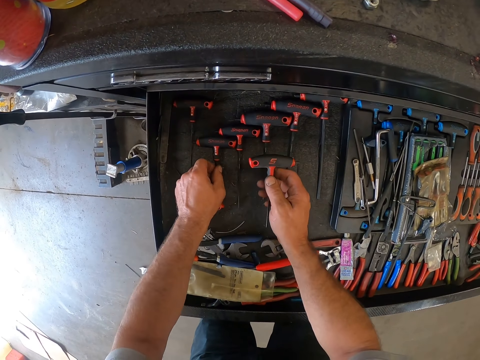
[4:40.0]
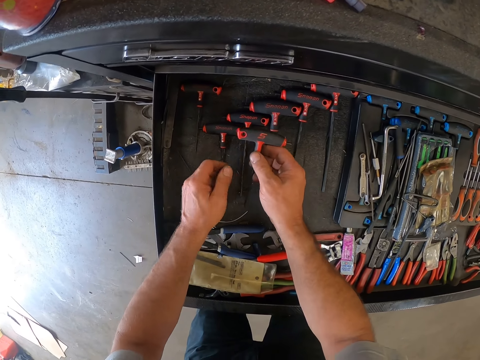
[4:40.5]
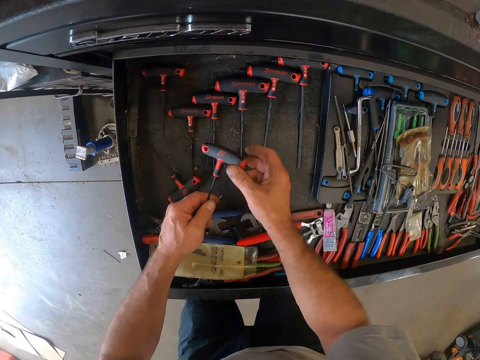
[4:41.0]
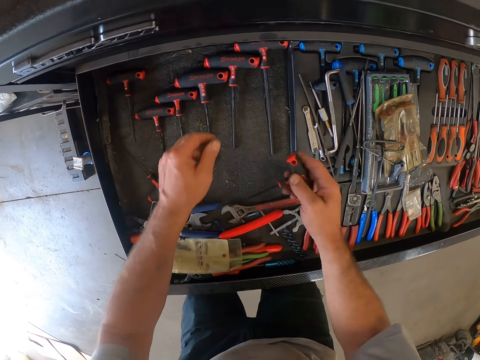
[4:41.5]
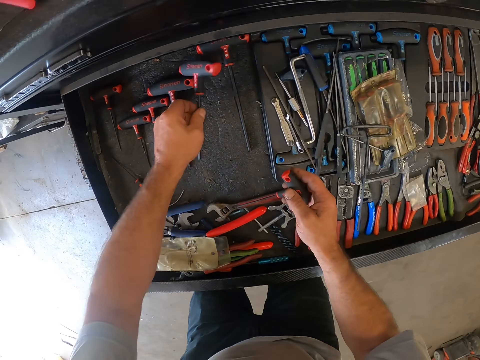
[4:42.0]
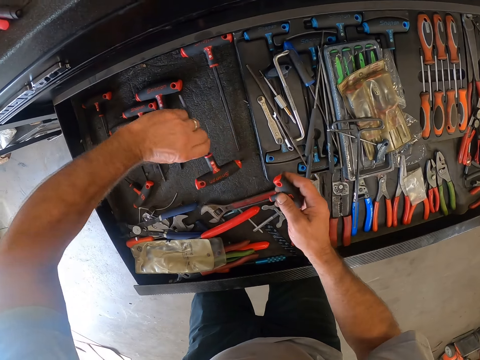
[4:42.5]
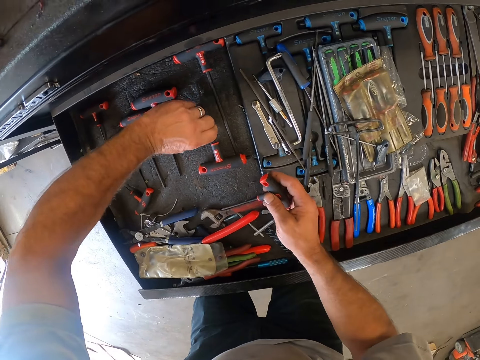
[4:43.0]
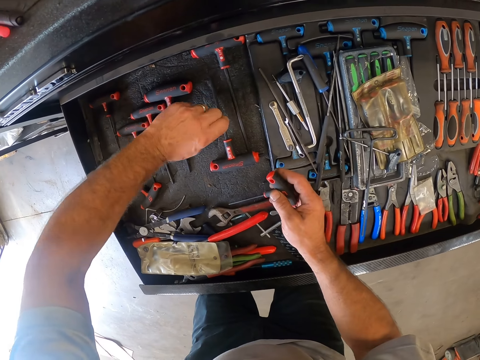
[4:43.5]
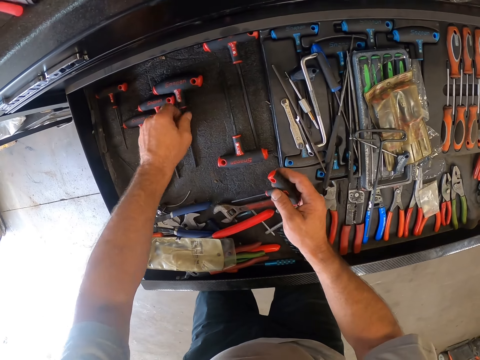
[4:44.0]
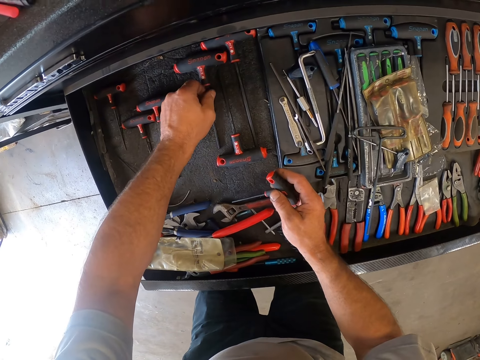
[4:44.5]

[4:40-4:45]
The camera wearer rearranges the screwdrivers in the drawer.

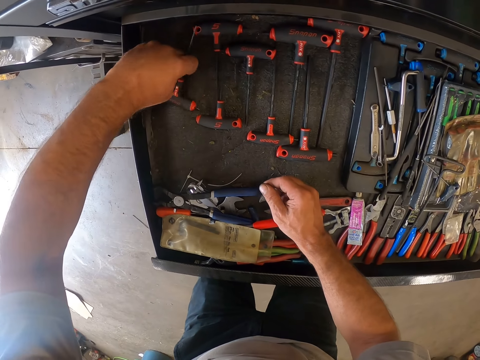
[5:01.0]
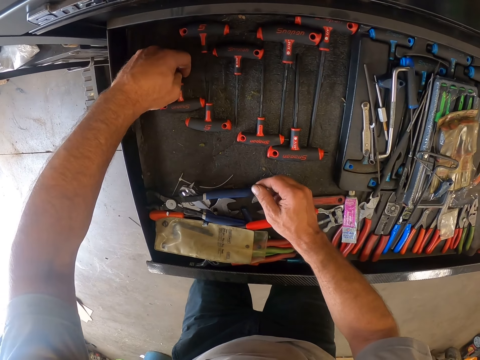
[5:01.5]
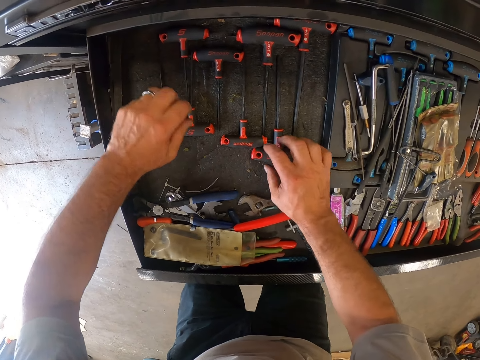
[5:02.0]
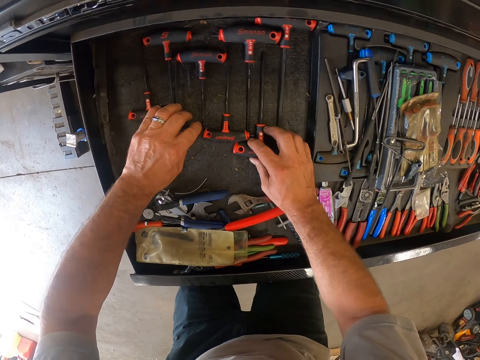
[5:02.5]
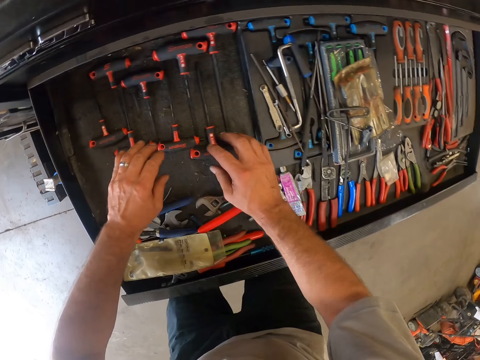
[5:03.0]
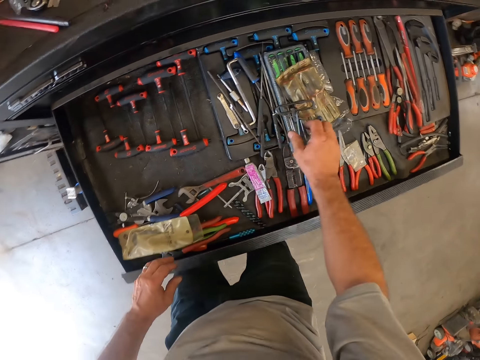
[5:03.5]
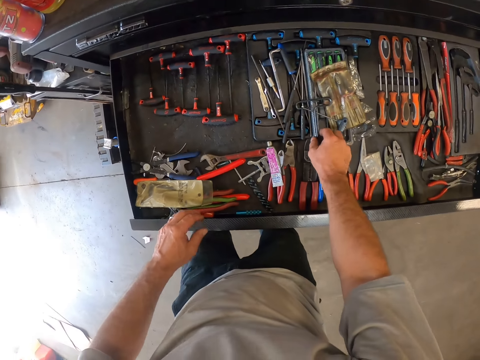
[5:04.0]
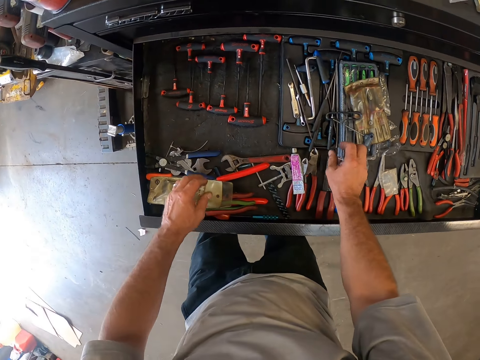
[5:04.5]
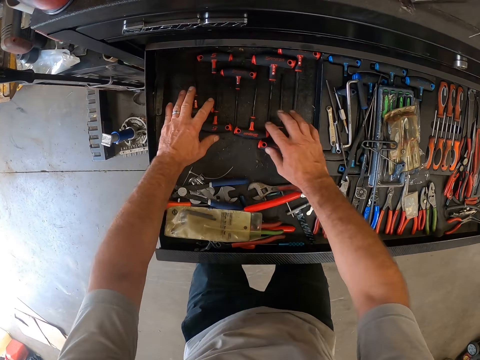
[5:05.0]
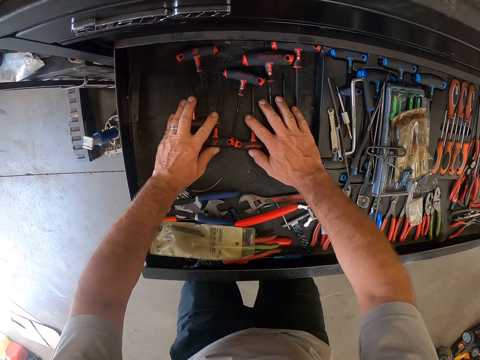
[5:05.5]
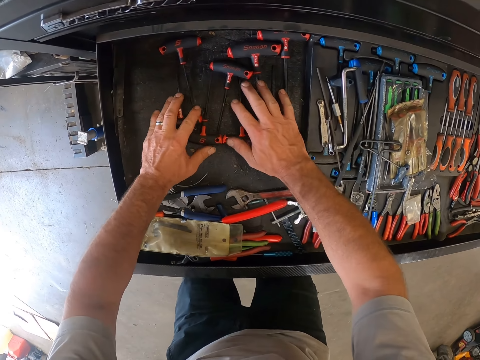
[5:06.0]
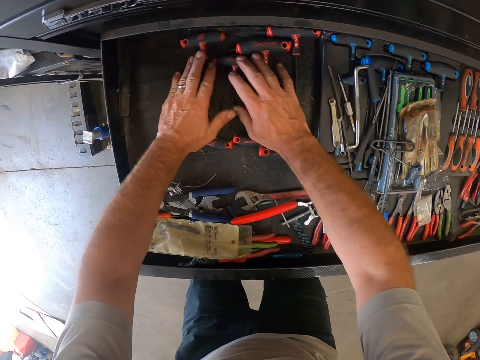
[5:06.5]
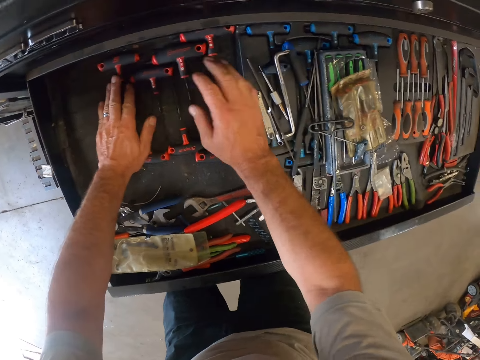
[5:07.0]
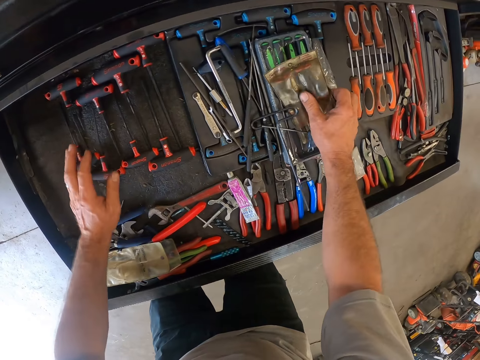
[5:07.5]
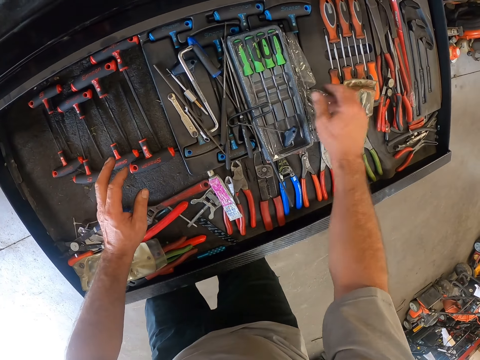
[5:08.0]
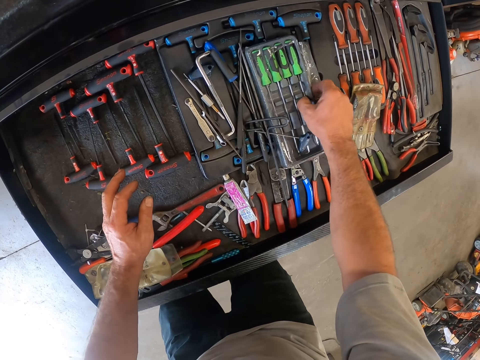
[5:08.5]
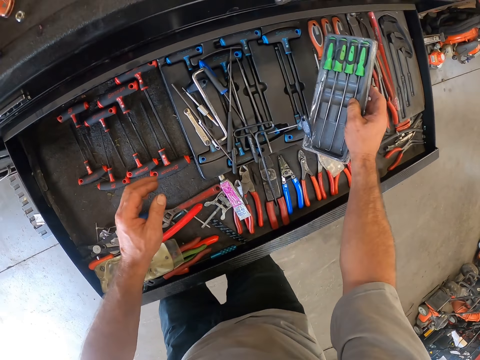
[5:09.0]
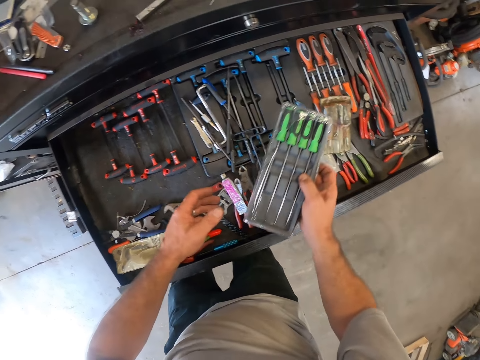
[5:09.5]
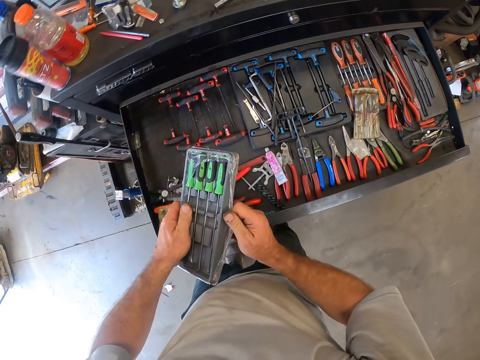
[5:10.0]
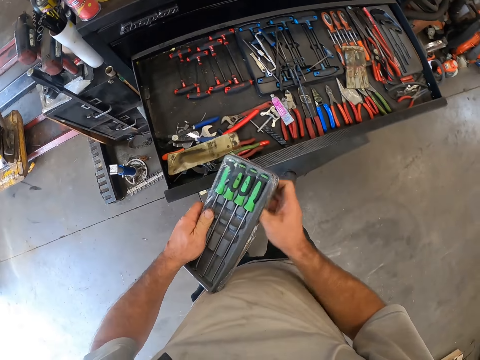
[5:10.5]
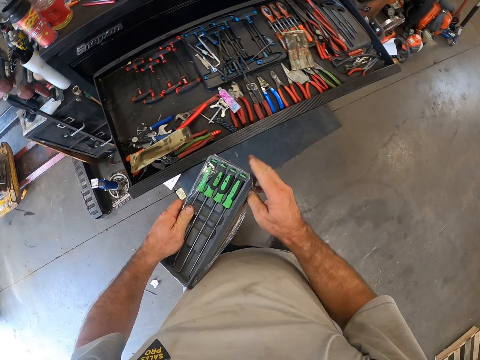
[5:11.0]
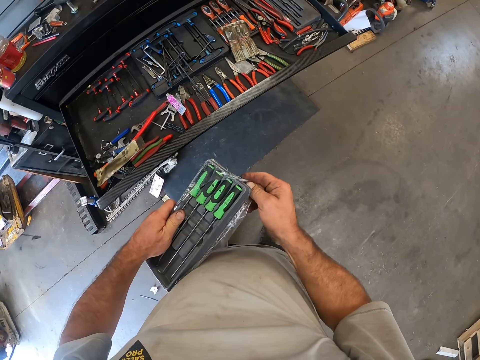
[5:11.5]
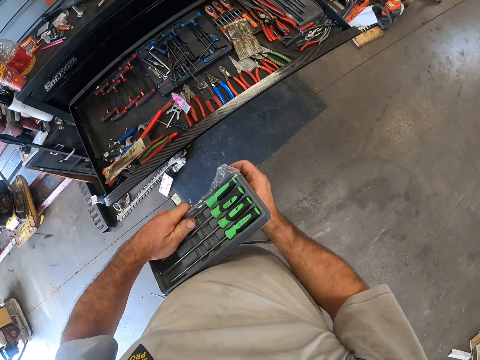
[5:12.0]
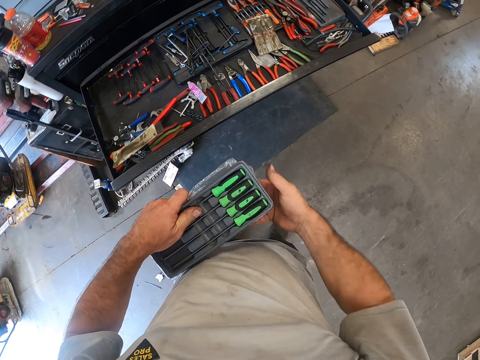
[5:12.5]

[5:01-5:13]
The camera wearer touches the tools in the drawer. They adjust the screwdrivers or screws. They move a pack of allen keys in the drawer. They pick up the pack and put something down. They pick up a pack of screwdrivers in the drawer. They remove the cellophane on the screwdriver pack.

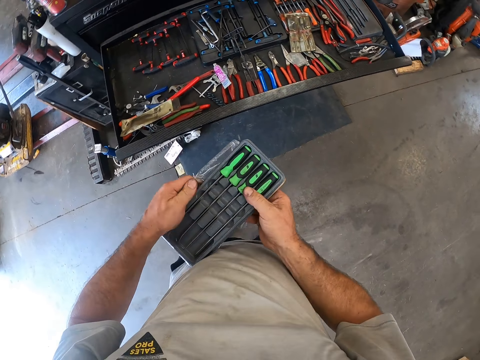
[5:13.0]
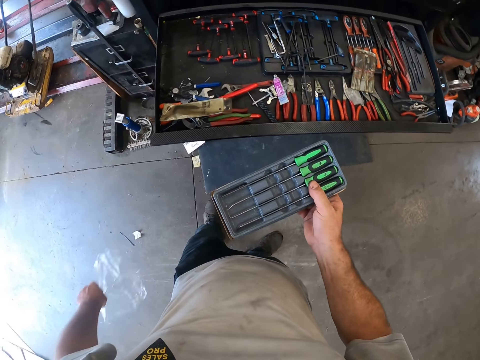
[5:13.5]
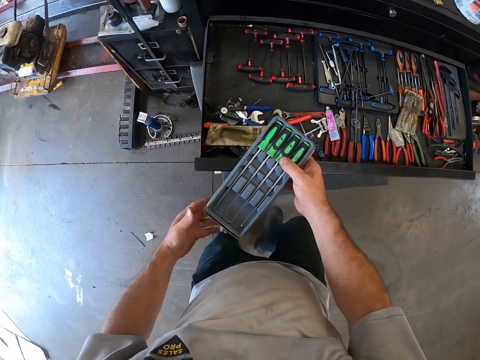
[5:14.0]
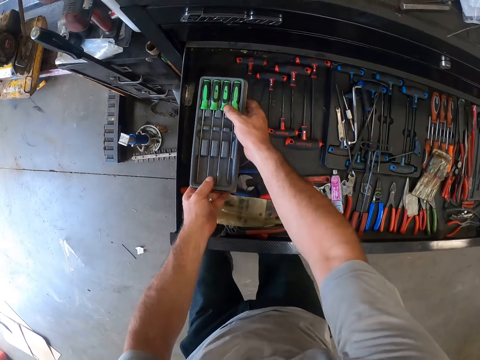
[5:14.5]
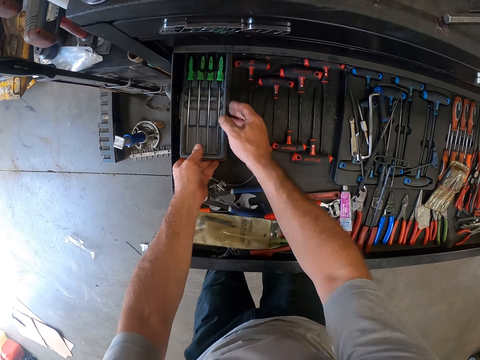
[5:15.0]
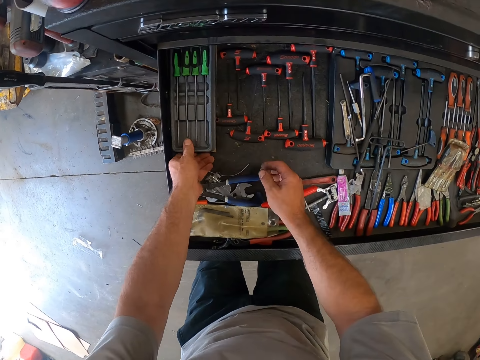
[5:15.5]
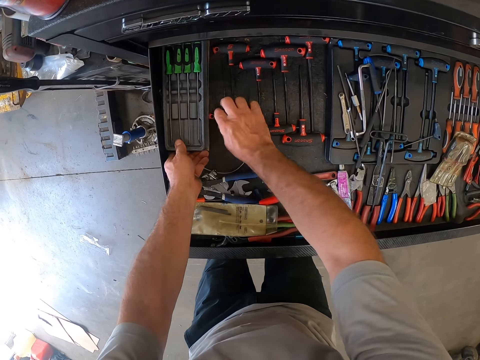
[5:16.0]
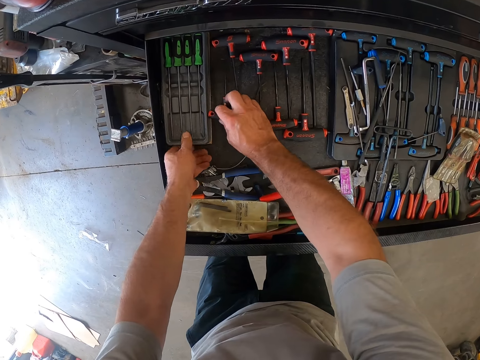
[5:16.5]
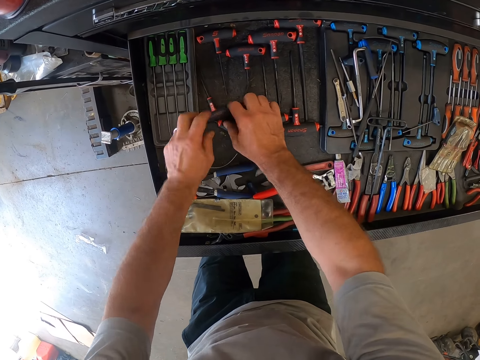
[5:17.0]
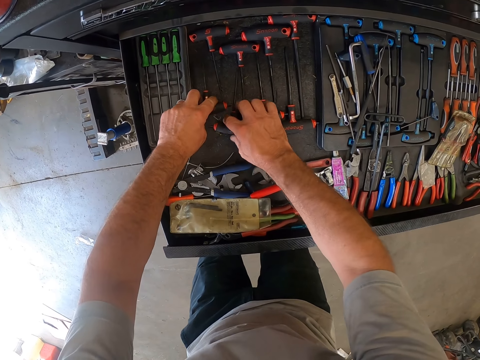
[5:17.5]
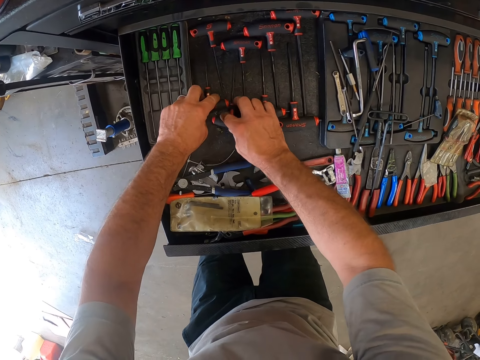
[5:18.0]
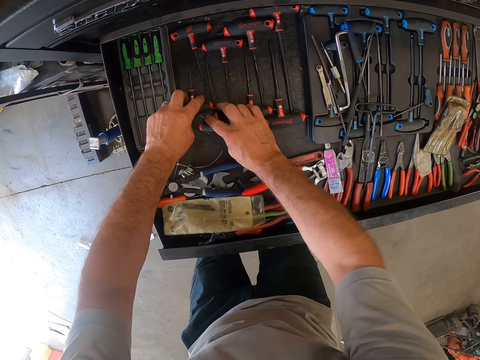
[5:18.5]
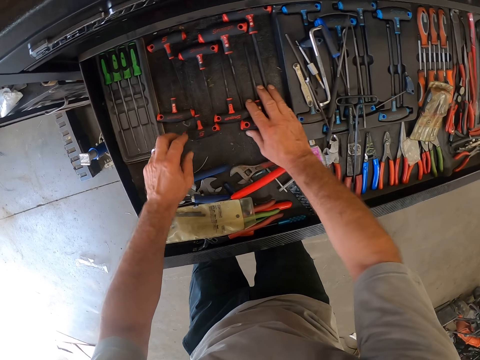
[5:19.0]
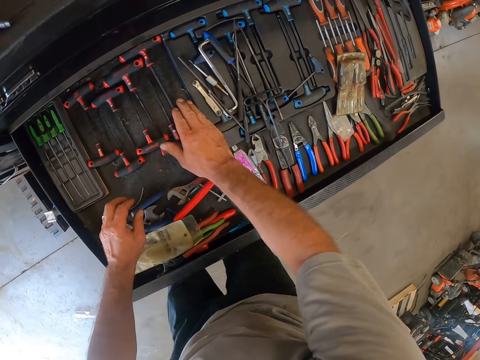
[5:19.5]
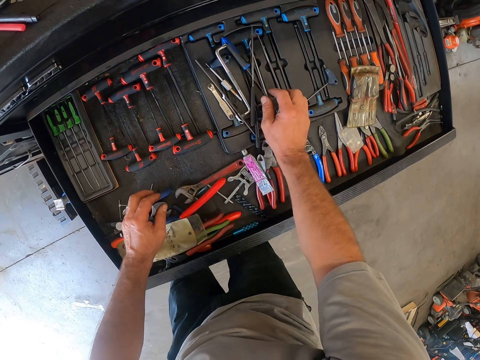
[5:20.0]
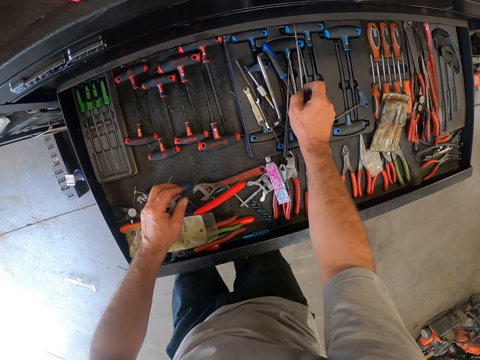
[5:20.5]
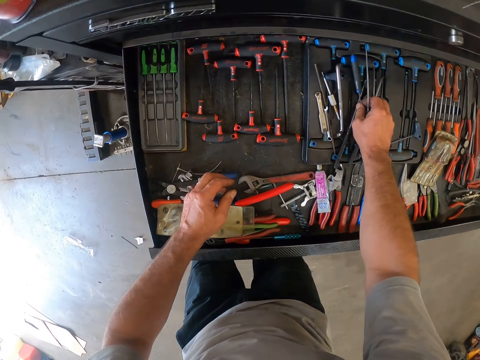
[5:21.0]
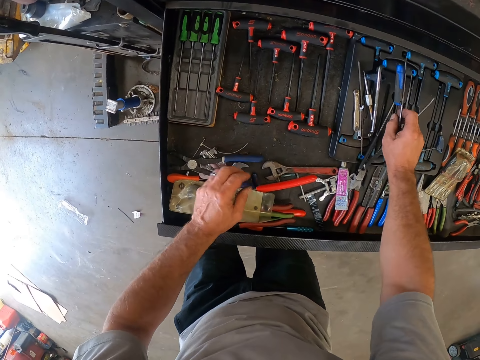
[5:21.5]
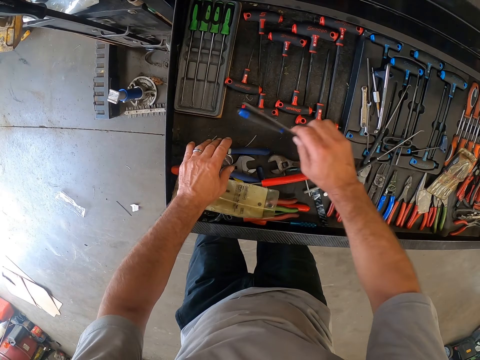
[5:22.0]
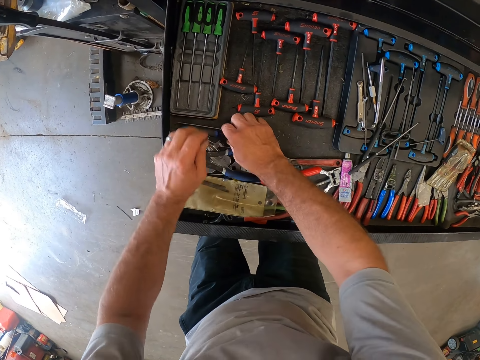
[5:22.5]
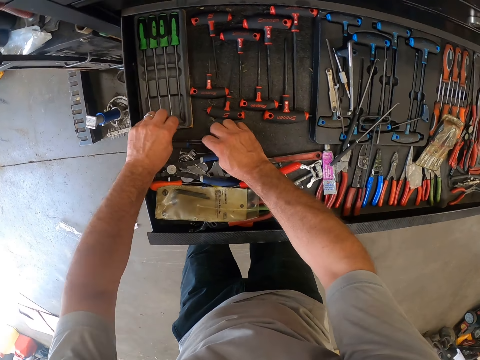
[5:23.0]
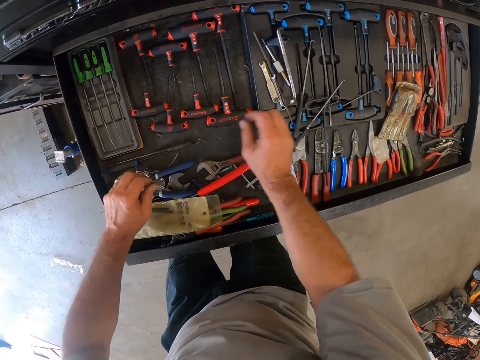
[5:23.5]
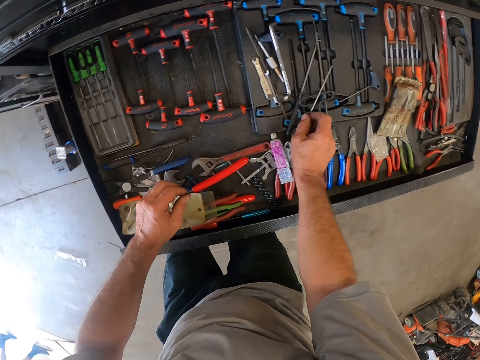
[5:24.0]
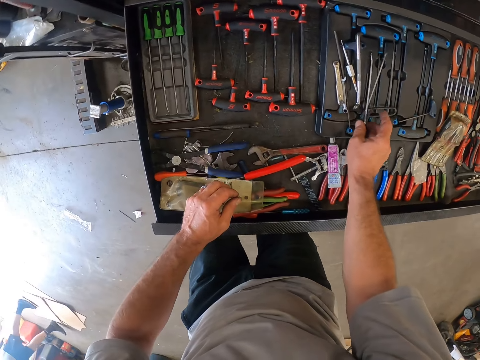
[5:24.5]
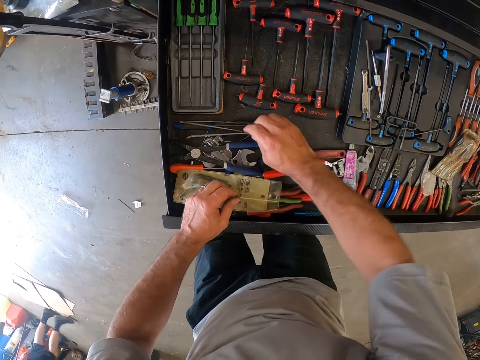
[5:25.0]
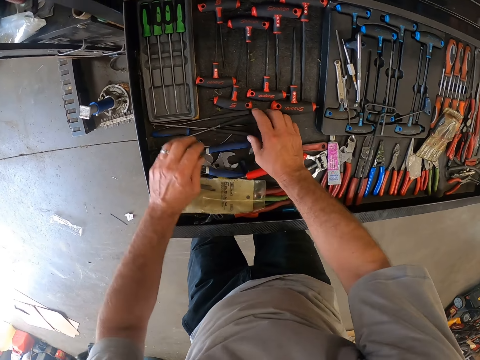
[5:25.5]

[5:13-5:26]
The camera wearer throws the cellophane on the ground. They place the screwdriver pack in the drawer. They arrange the screwdrivers in the drawer. They move the screwdrivers in the drawer. They pick the screwdrivers, put down the screwdrivers, pick the screwdrivers and put down the screwdrivers.
